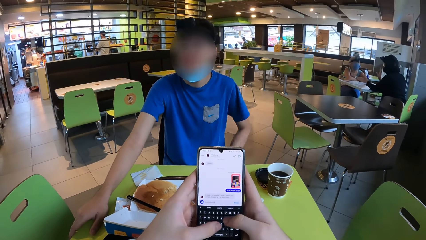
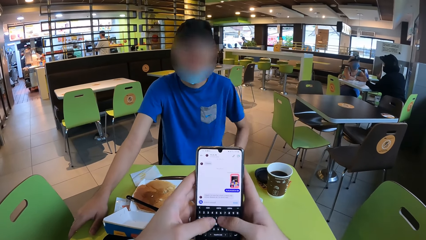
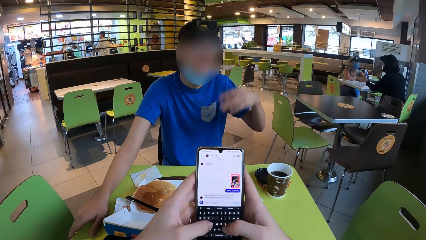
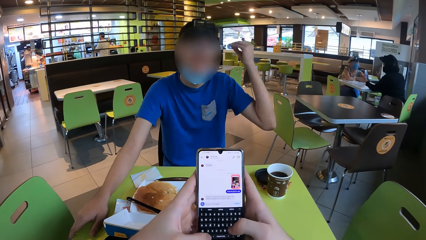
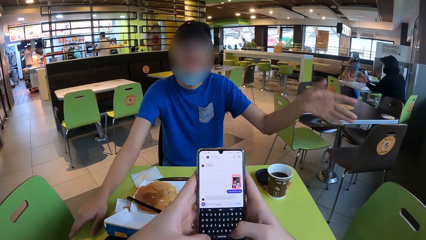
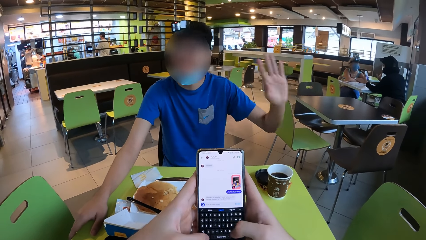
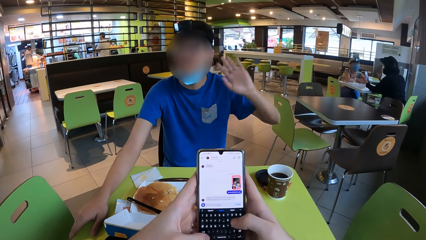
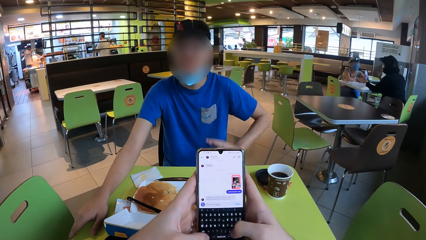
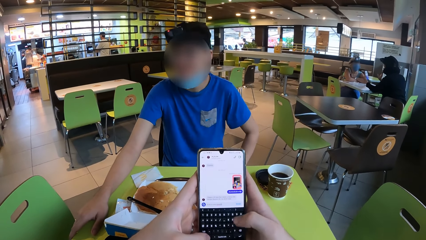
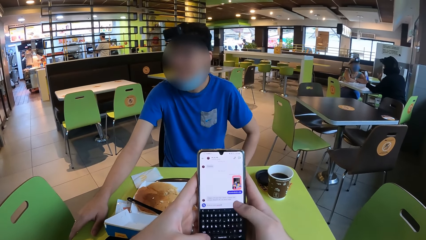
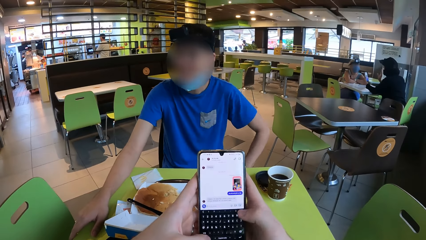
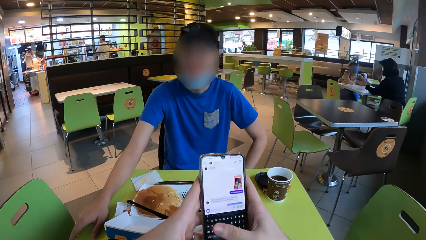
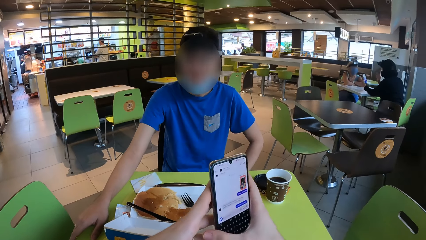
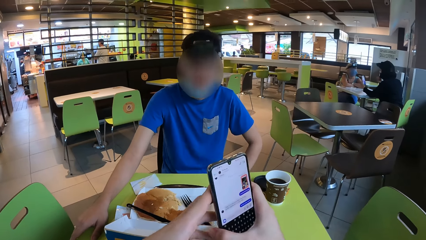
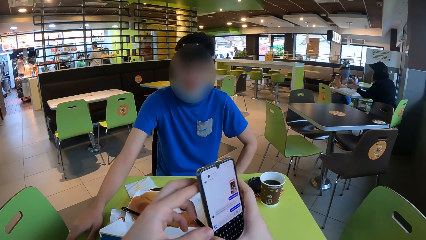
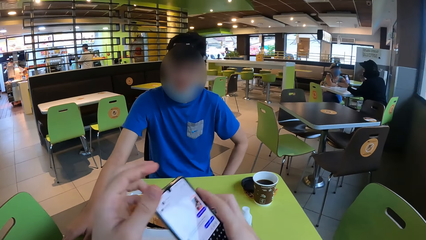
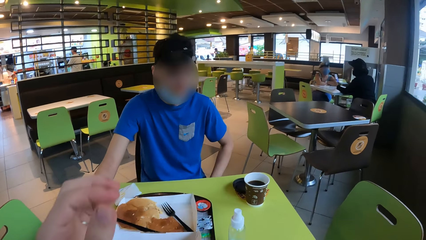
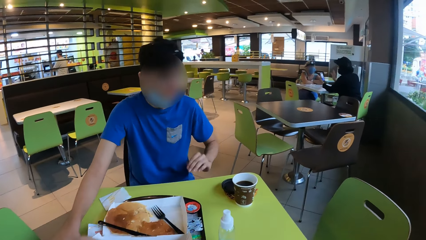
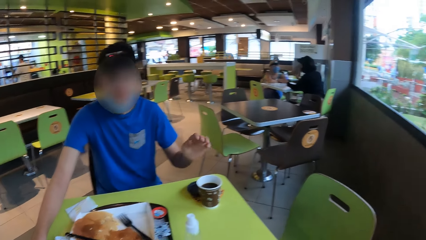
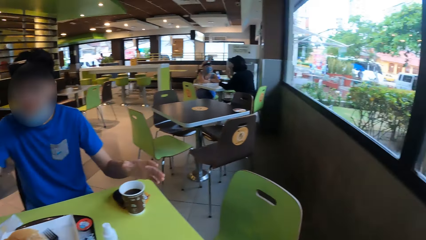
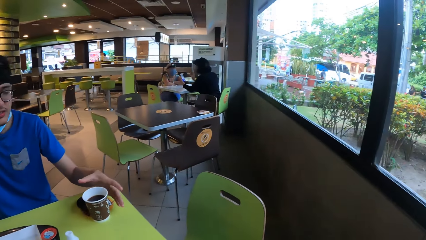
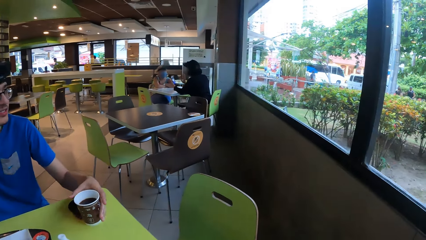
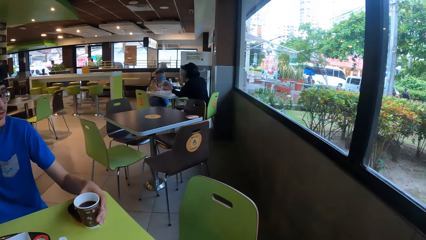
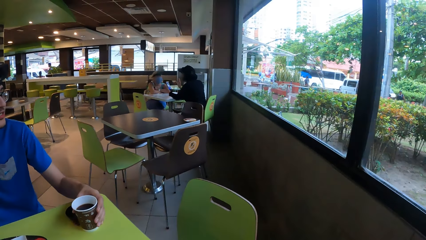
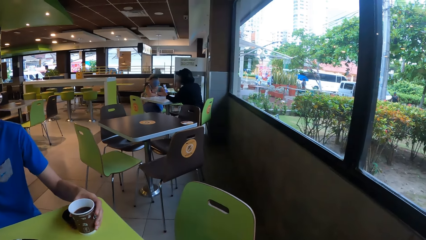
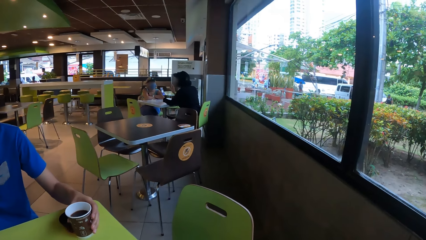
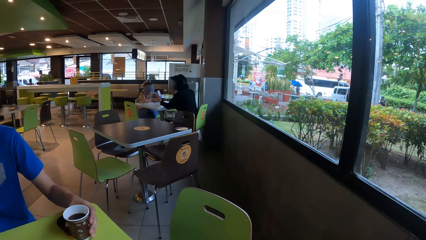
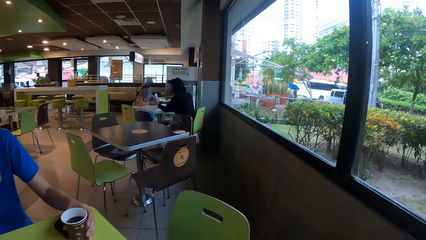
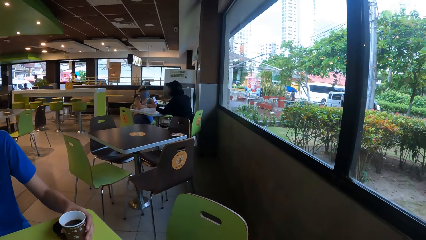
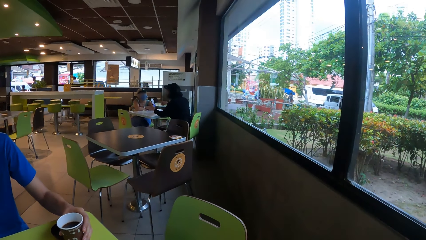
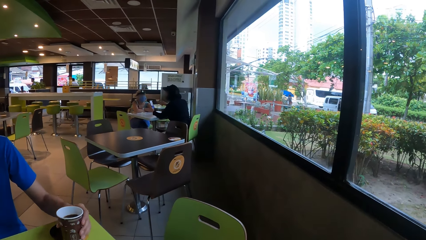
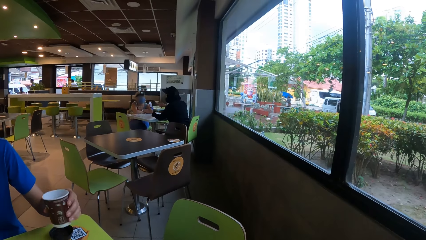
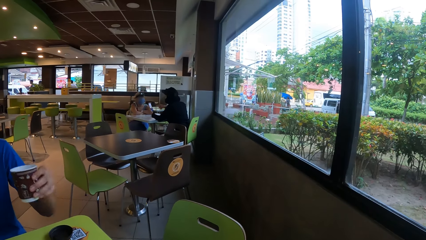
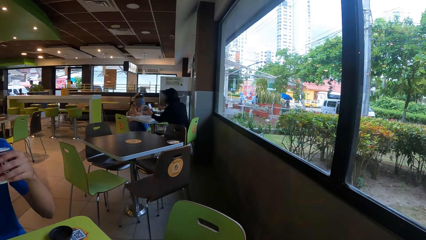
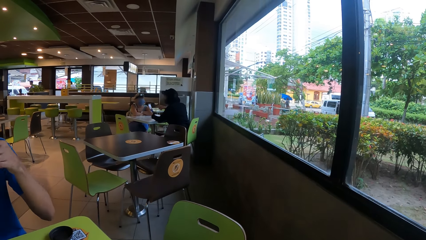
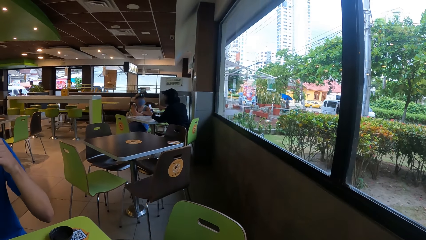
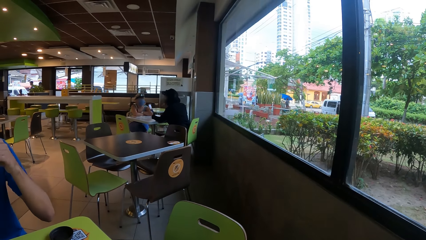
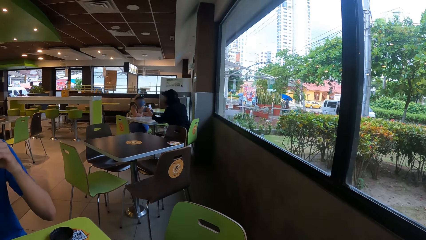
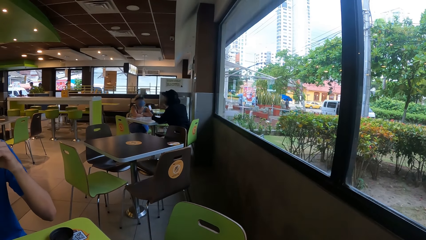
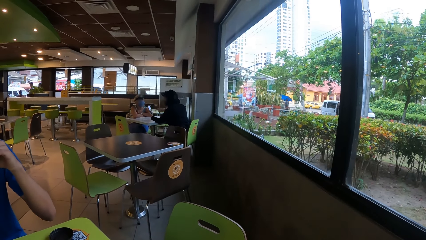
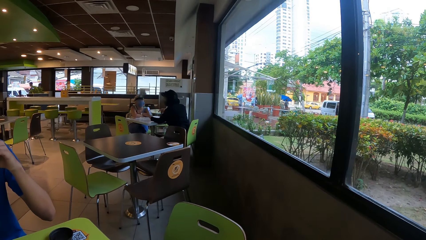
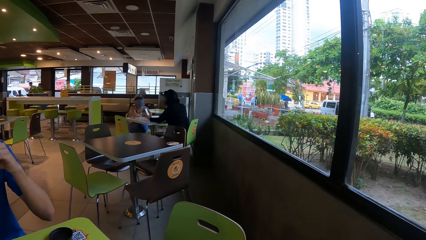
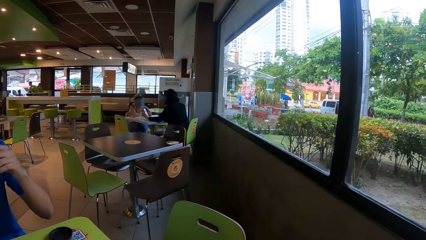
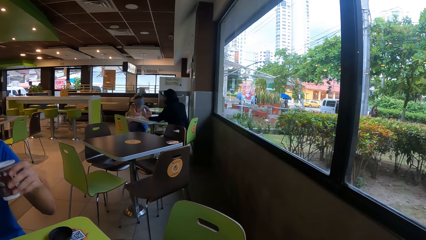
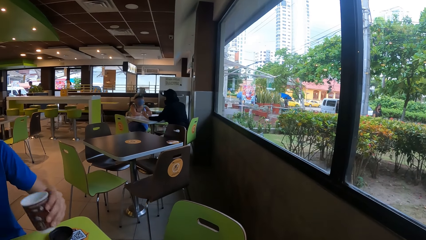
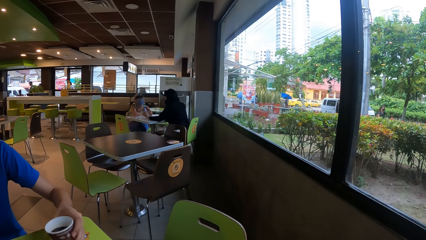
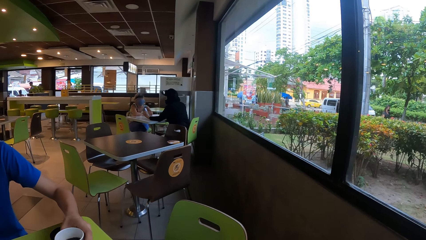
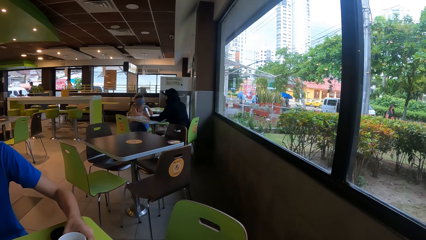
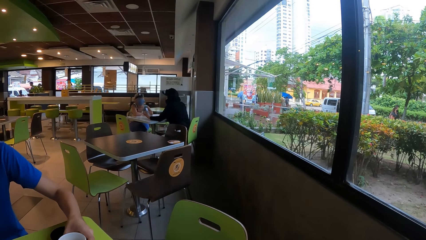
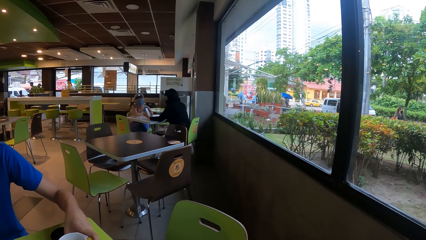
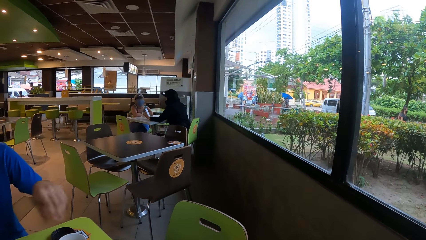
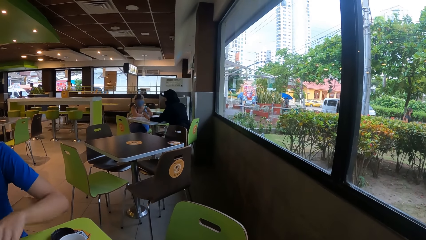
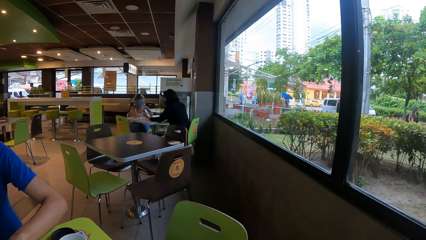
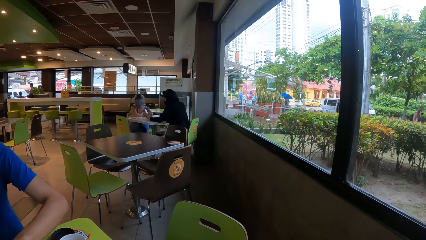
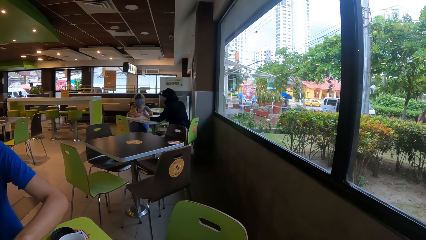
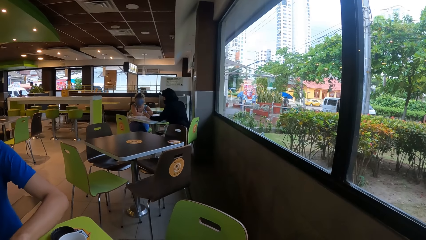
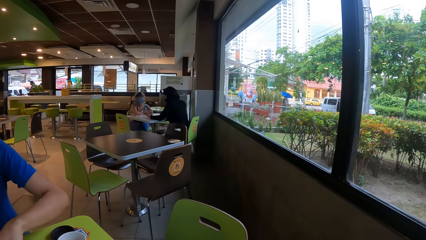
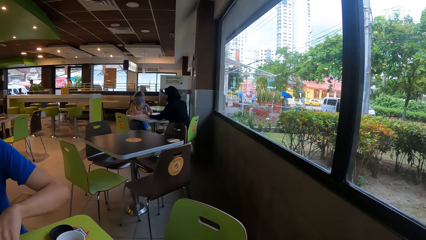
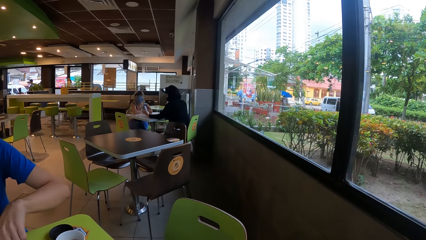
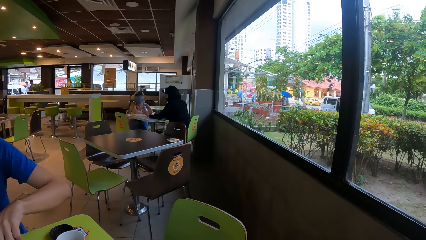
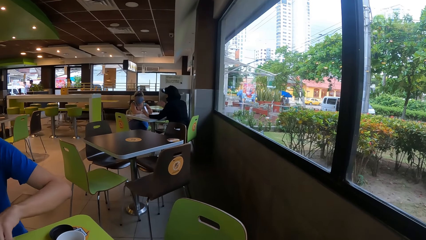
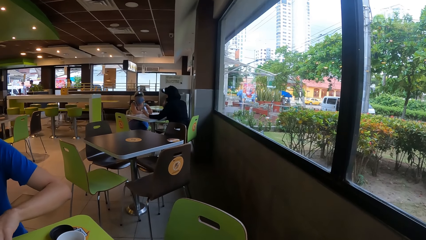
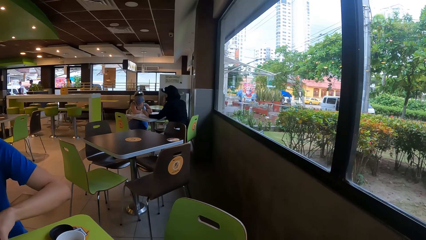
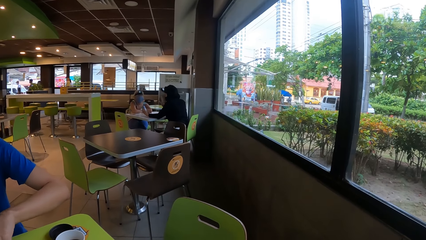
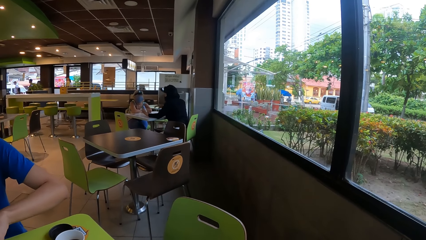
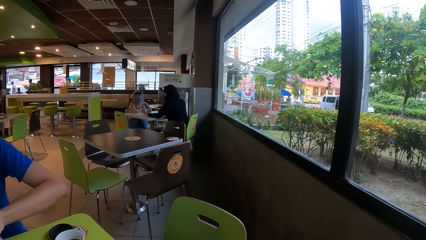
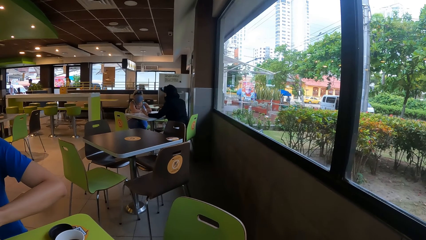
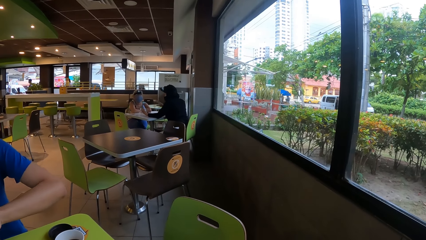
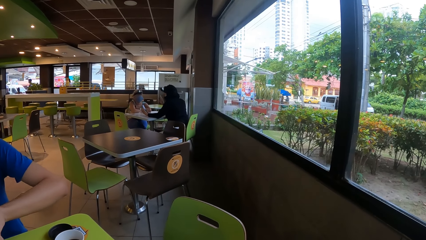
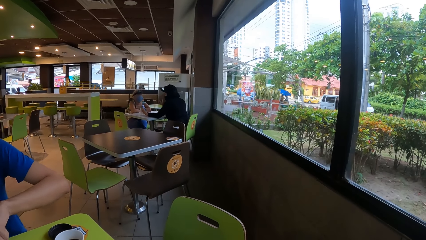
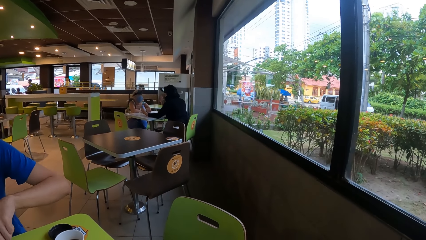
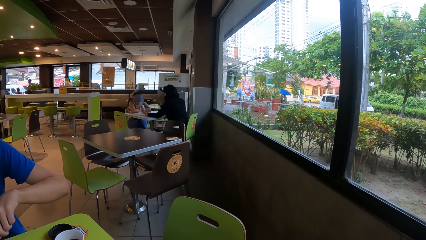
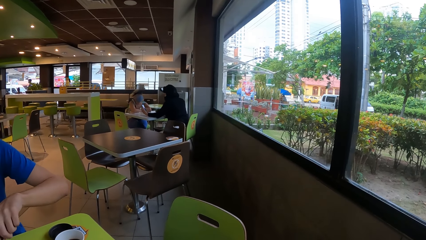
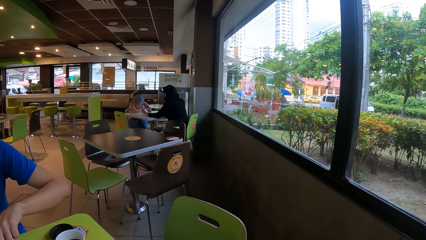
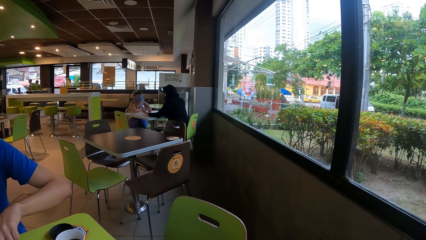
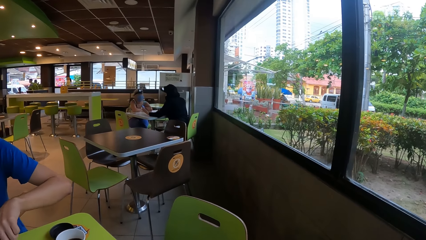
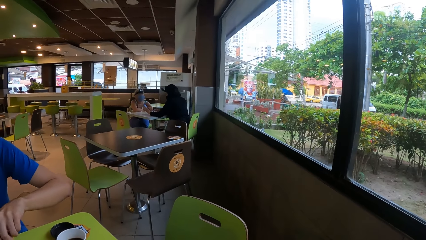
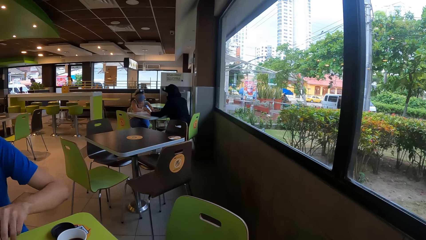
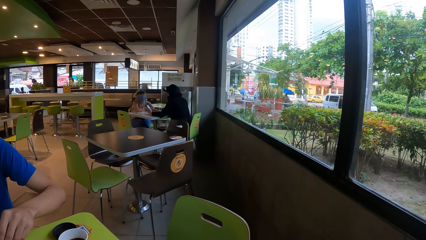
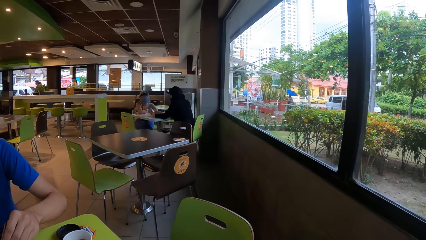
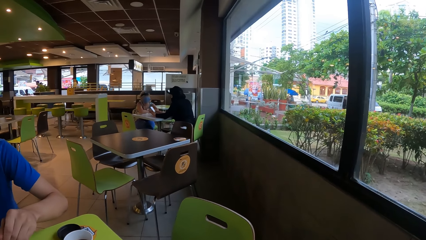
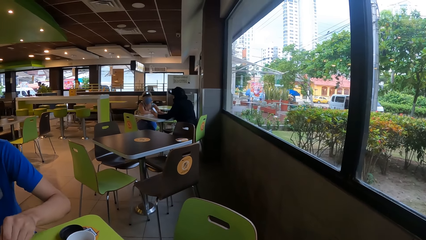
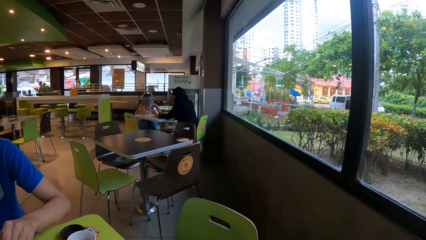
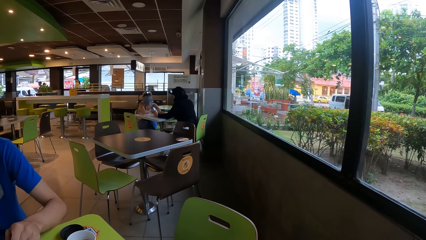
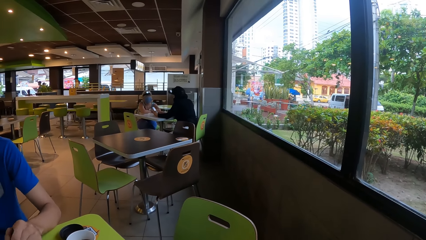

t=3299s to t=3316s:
A man interacts with the camera wearer. The camera wearer puts down a phone. The man holds a cup with his left hand. The man picks up the coffee cup. The man lifts up the cup towards his mouth with his left hand. The man drinks coffee. The man returns the cup on a table. The man moves a hand. The camera wearer looks around.
